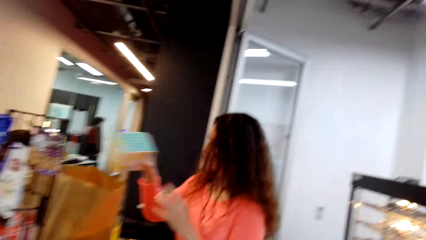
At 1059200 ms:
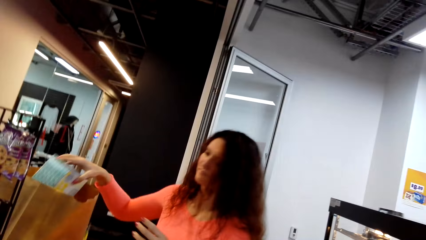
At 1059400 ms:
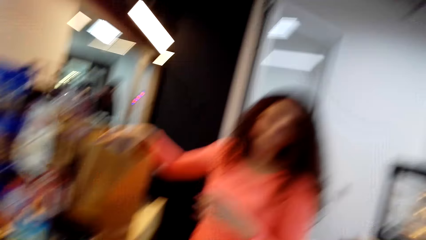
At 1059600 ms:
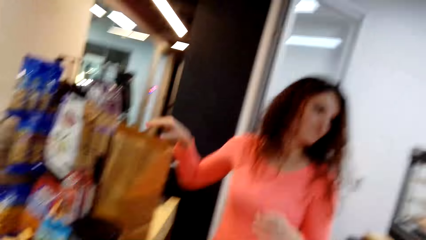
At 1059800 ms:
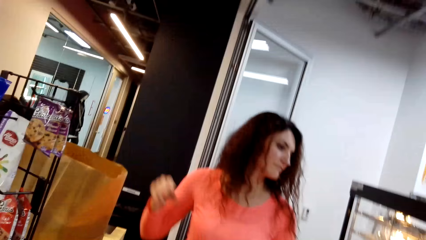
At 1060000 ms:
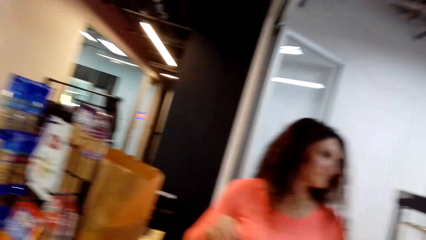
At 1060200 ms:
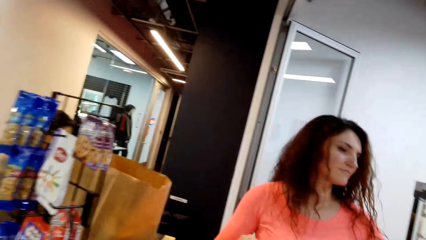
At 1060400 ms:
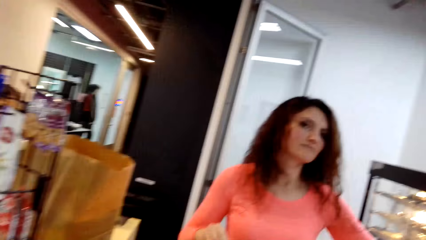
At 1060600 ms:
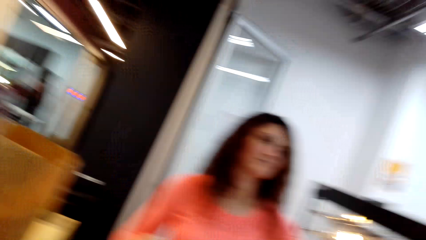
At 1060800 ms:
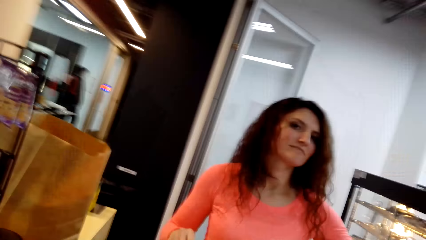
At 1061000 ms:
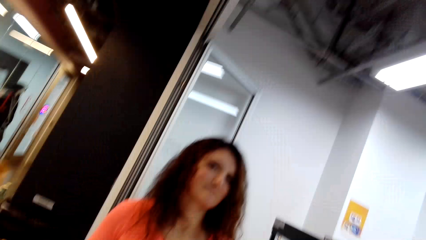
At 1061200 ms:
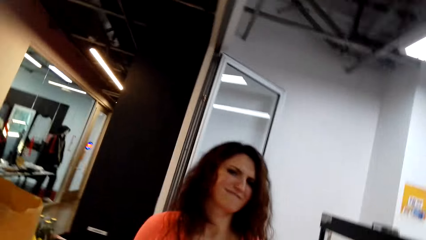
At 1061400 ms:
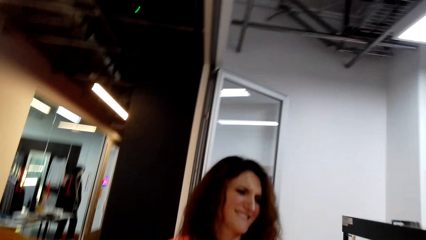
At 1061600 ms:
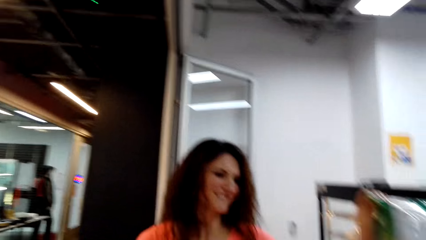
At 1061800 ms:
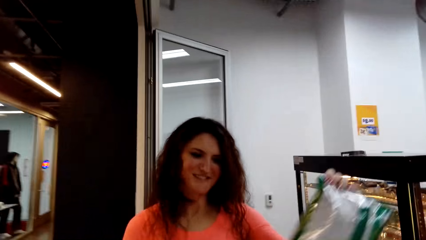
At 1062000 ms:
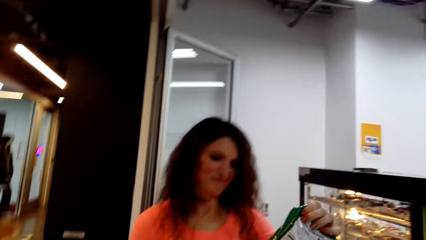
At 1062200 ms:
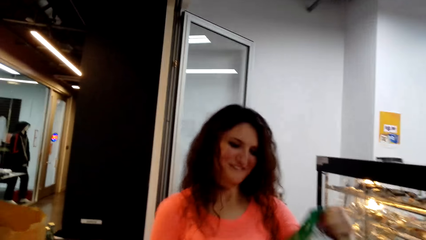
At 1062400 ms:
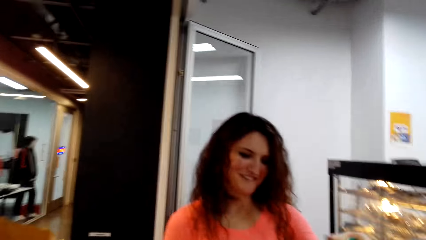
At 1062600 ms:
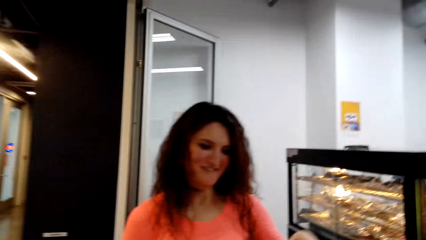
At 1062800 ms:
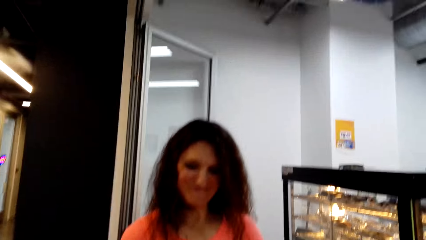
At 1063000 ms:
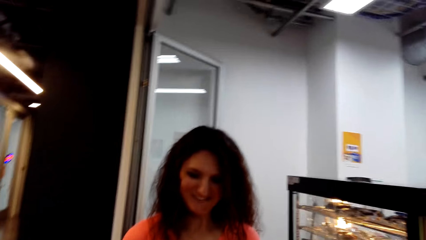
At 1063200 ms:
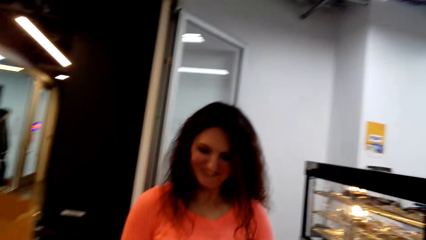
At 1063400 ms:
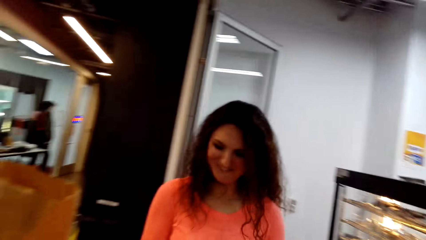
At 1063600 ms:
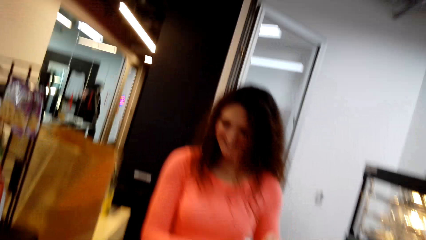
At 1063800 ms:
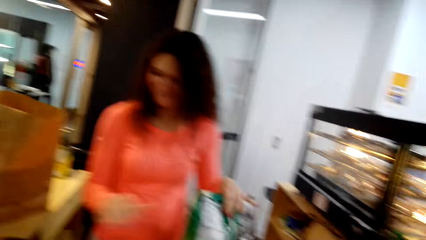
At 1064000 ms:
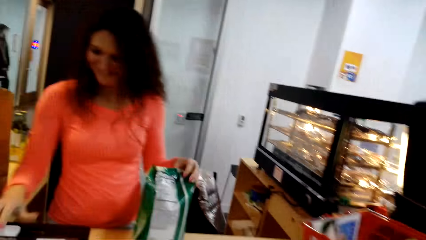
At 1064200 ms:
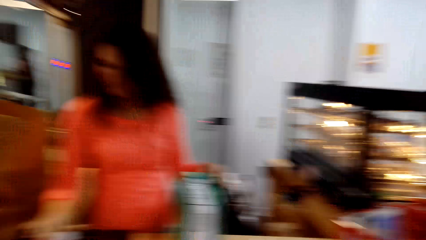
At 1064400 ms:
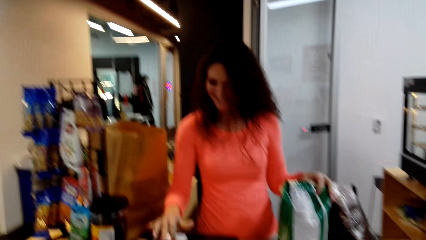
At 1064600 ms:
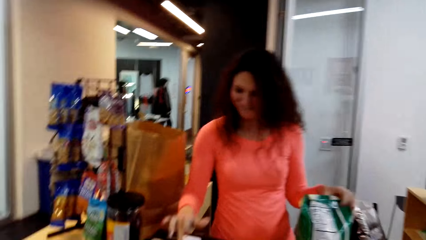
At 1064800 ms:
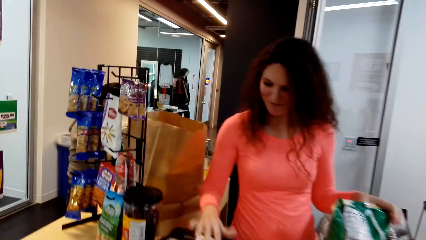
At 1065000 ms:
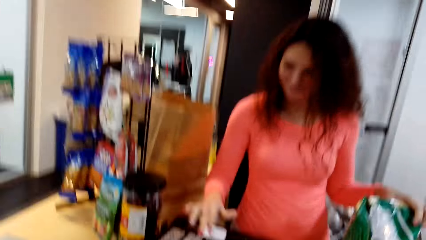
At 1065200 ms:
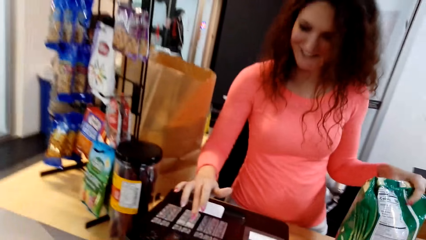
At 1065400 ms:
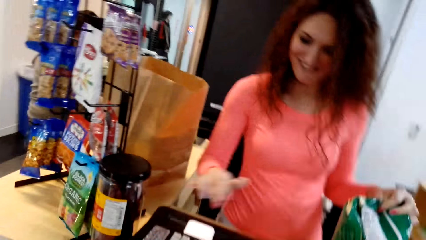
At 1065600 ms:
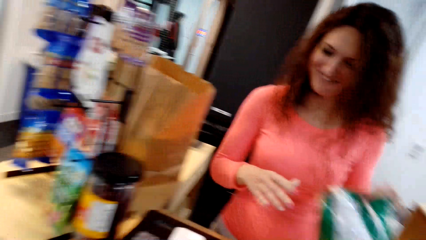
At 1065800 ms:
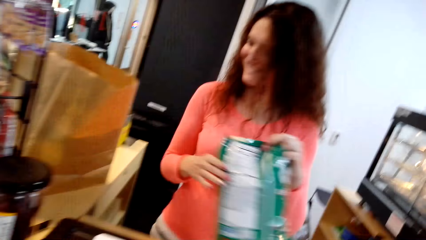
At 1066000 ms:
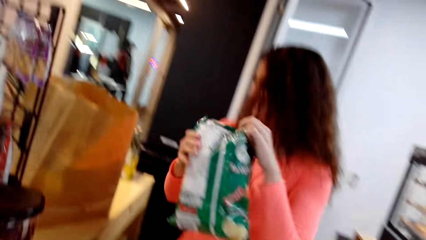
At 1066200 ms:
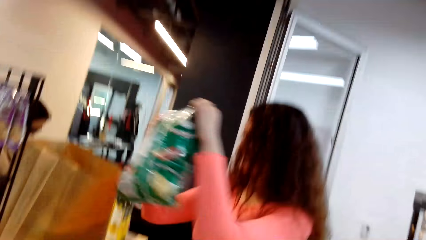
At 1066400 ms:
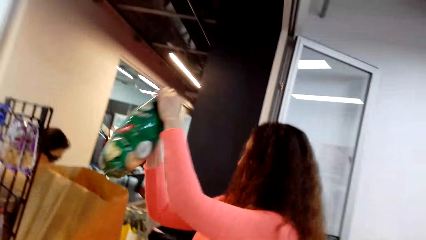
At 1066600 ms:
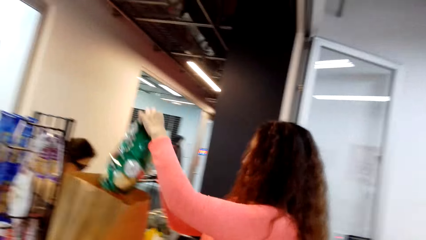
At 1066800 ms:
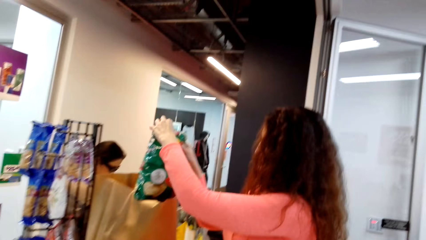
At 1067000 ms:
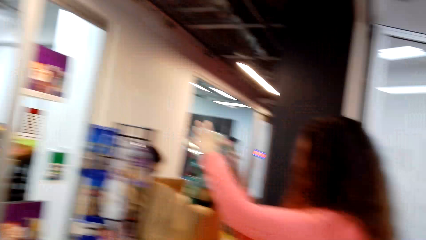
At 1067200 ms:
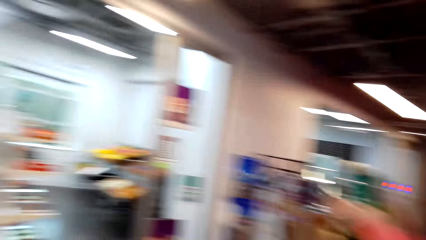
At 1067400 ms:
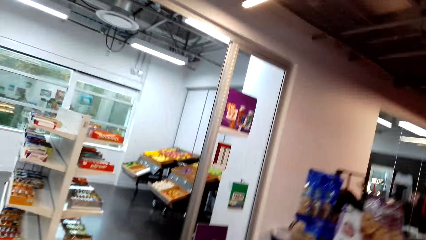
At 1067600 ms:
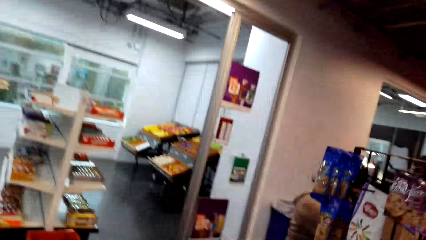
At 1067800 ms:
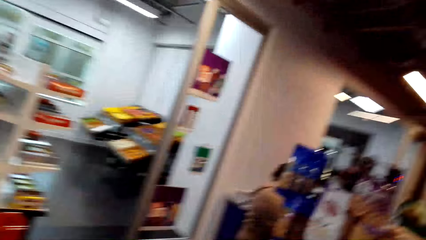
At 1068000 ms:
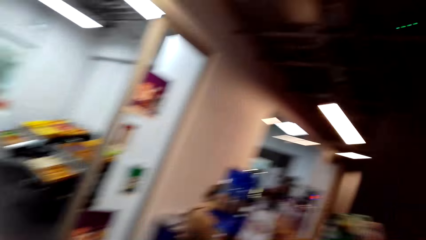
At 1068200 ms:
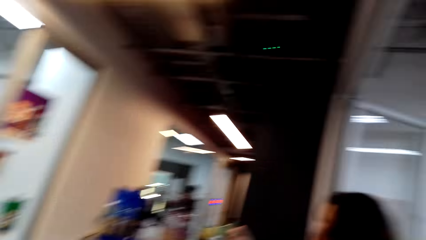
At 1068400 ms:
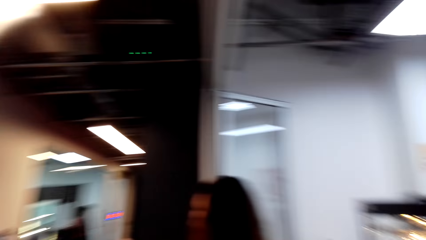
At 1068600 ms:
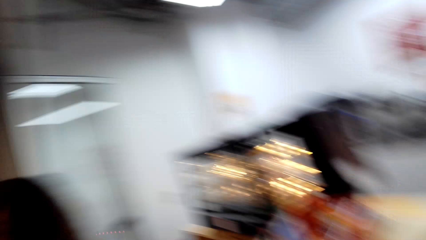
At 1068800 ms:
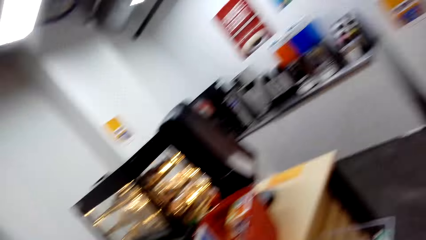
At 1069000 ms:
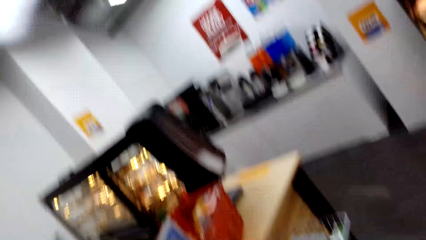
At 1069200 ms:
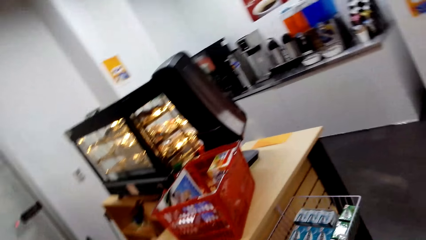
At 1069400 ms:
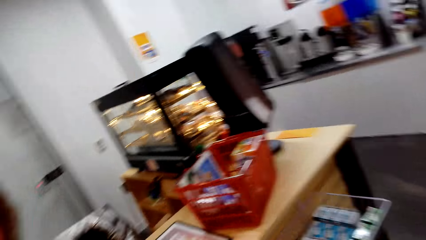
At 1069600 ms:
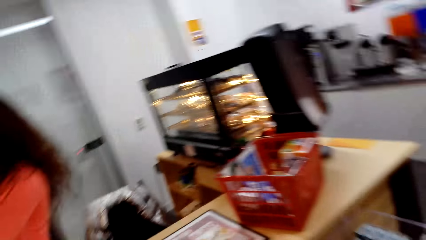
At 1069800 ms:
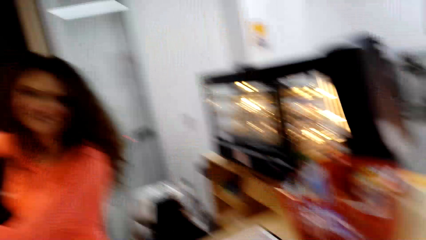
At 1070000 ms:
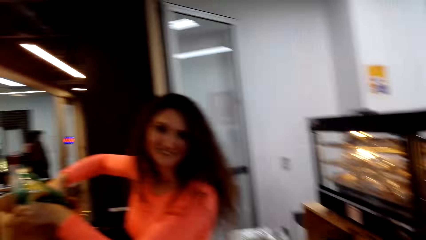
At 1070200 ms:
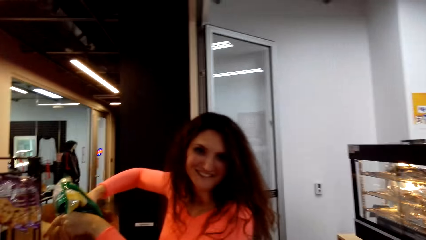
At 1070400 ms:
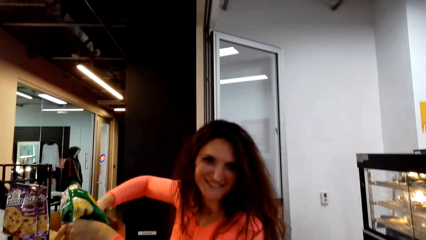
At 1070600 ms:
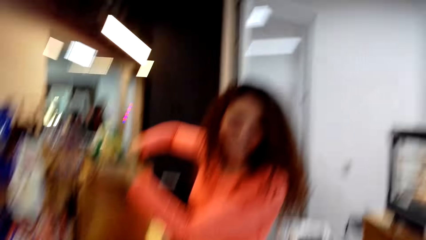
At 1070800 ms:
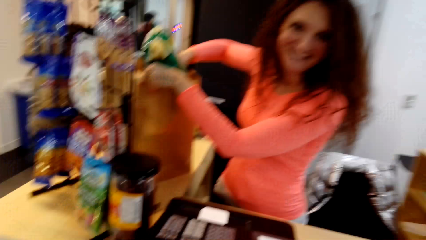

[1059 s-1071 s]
A woman puts a box in the paper bag. The camera wearer converses with the woman. The woman picks an item from the basket. The camera wearer laughs out. The woman keys in the price in the machine and puts an item in the paper bag. The camera wearer turns around.

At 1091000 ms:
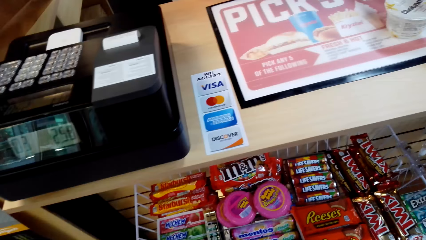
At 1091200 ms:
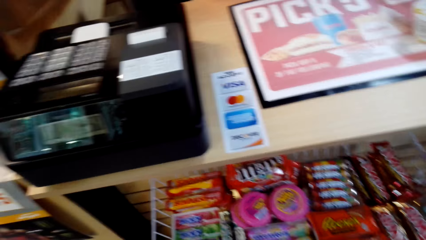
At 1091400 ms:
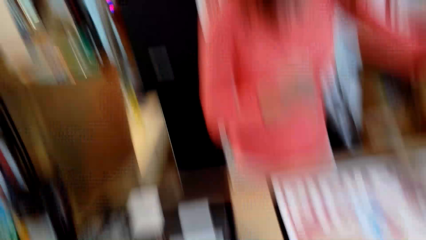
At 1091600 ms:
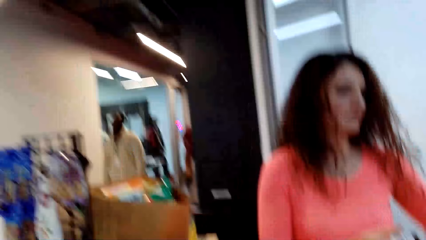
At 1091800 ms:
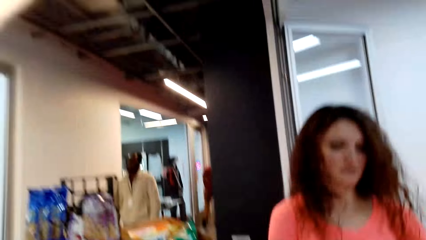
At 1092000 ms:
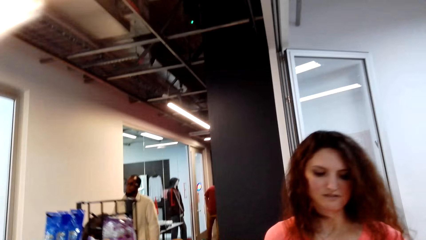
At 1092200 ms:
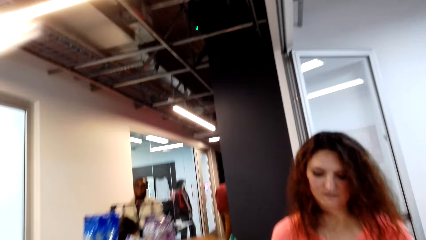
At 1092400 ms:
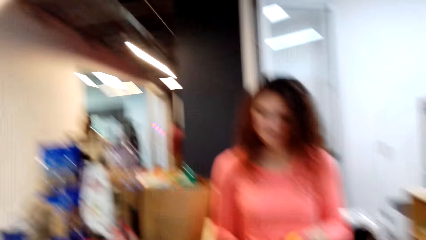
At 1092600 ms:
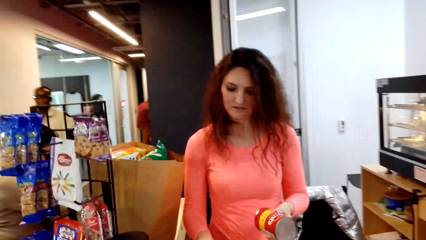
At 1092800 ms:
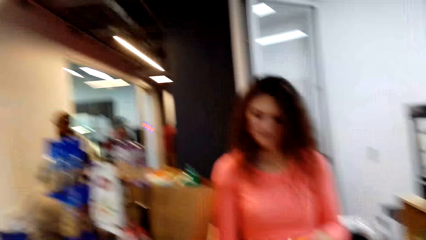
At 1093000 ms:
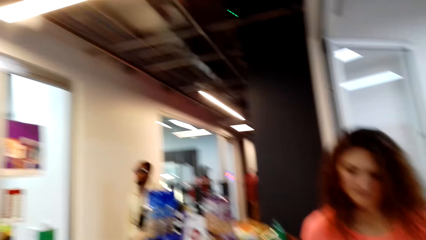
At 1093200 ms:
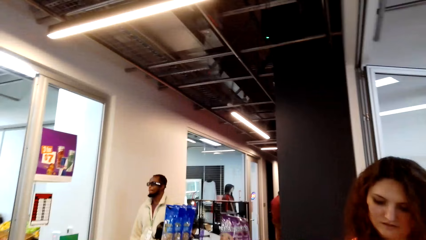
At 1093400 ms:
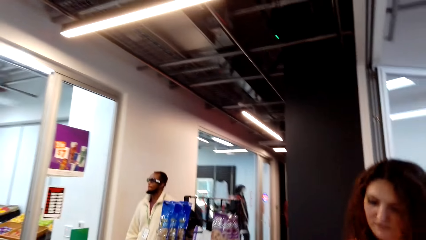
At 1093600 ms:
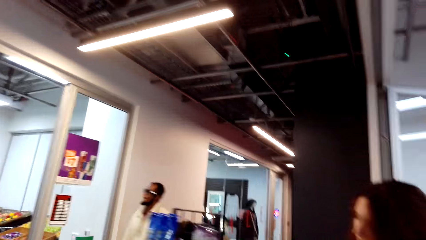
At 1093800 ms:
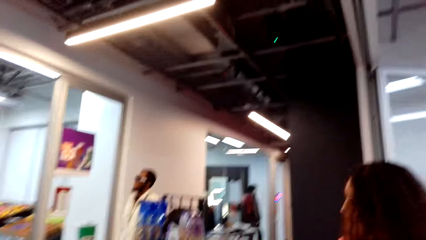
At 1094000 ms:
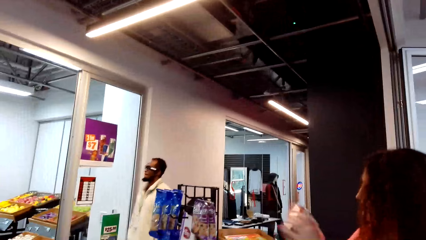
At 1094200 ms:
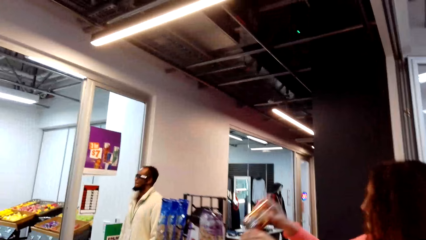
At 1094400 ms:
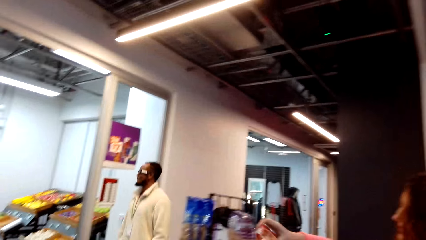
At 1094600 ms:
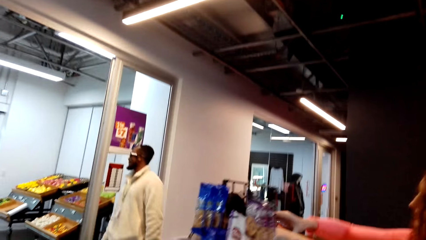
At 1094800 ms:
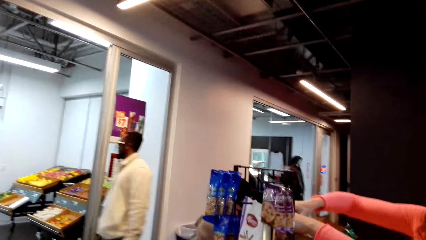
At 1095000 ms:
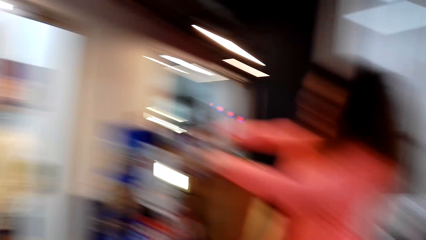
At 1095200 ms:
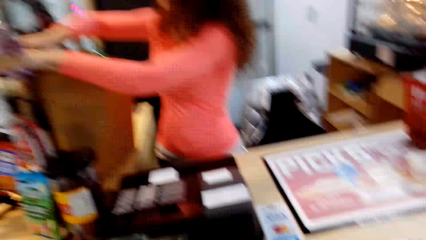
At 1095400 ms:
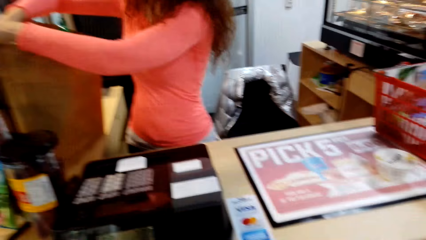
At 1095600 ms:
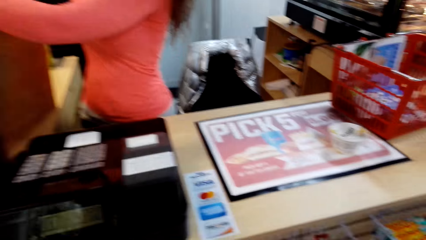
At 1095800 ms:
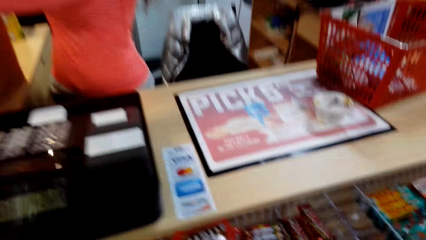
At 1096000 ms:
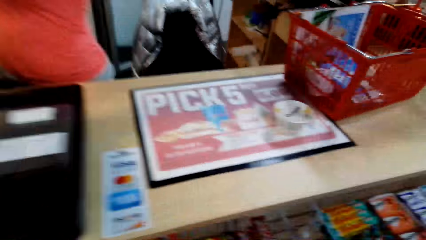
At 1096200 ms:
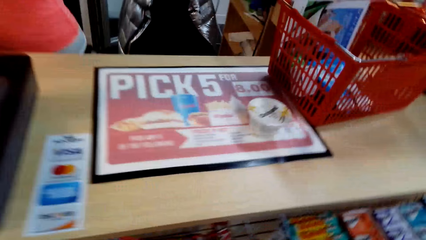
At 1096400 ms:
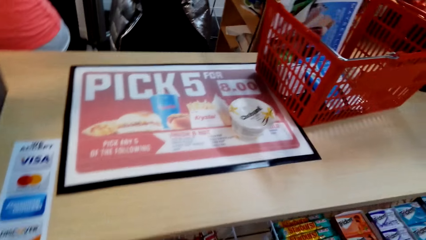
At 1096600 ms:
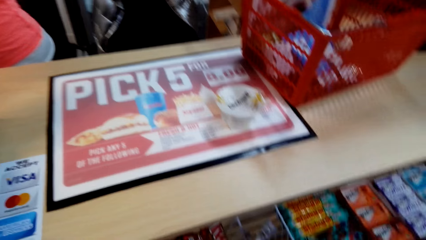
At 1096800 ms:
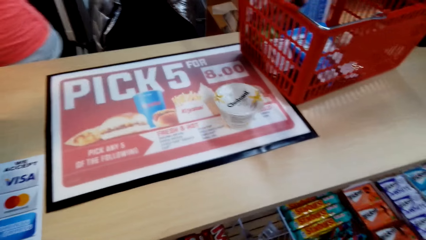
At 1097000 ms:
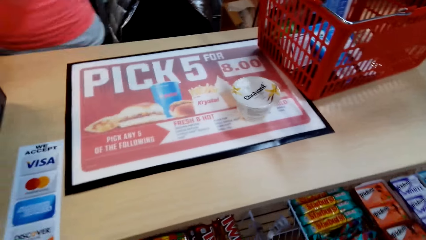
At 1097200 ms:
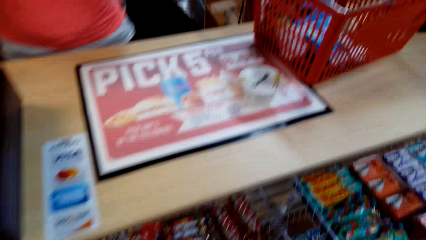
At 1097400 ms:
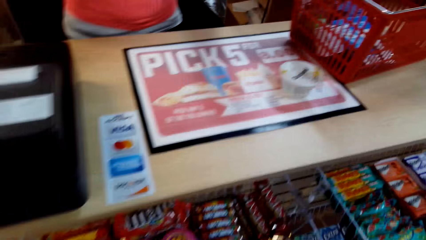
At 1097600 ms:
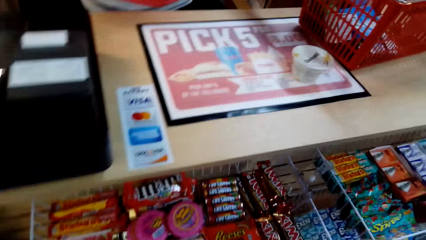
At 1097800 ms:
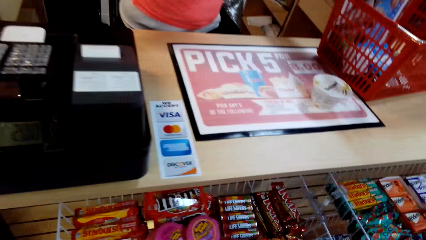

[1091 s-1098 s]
The camera wearer turns around. A woman puts an item in the paper bag. The camera wearer looks on a counter top.
